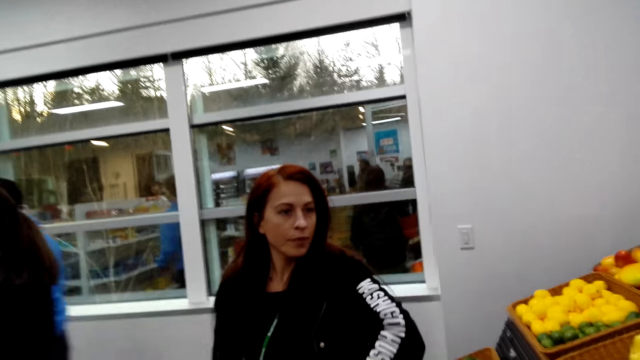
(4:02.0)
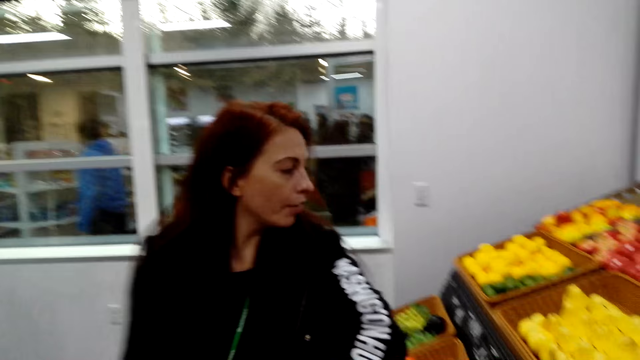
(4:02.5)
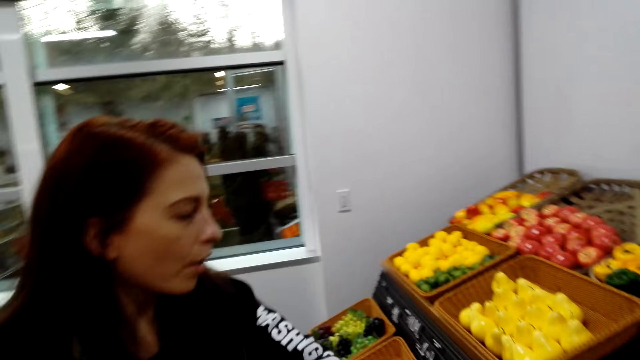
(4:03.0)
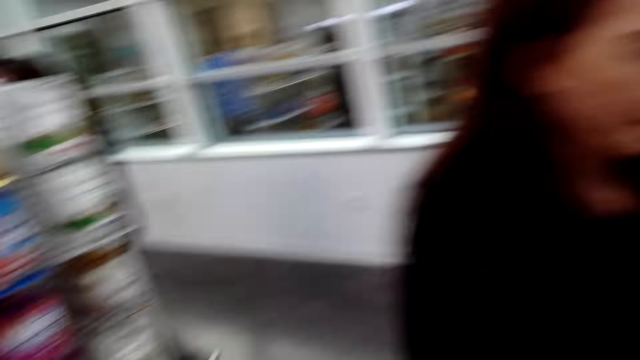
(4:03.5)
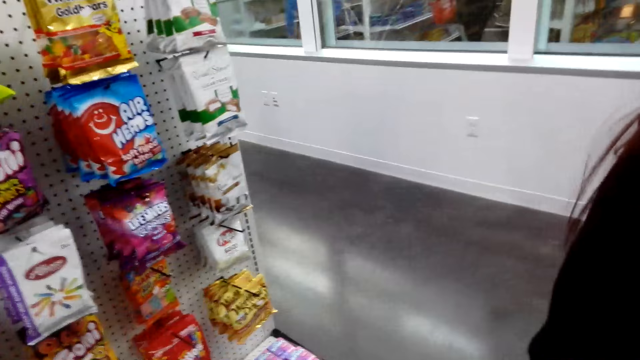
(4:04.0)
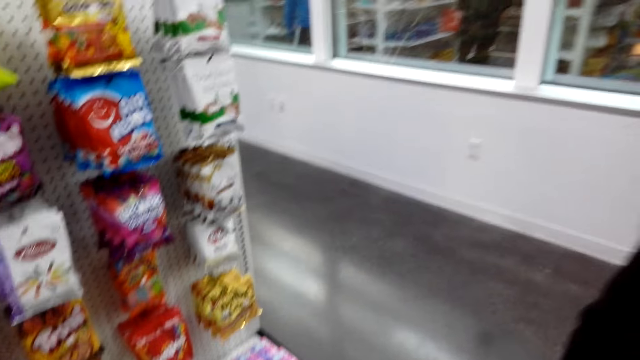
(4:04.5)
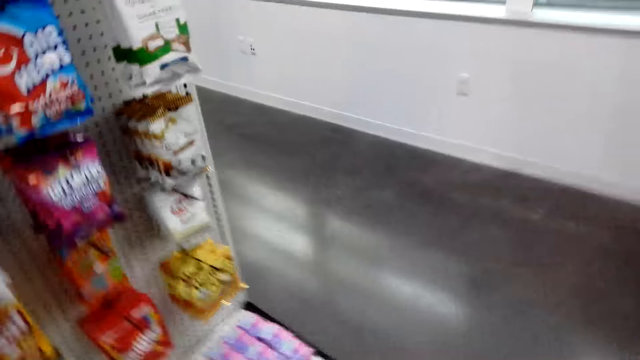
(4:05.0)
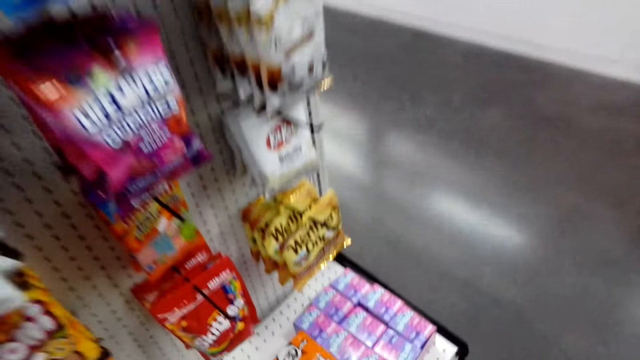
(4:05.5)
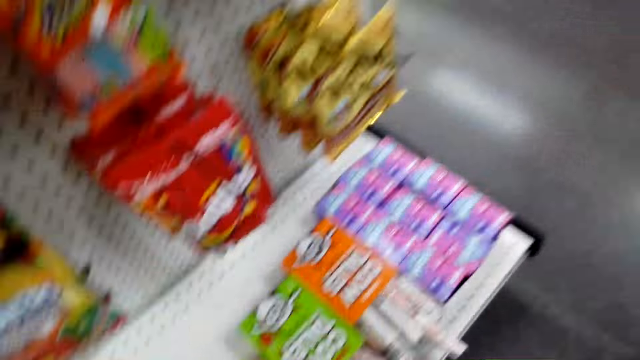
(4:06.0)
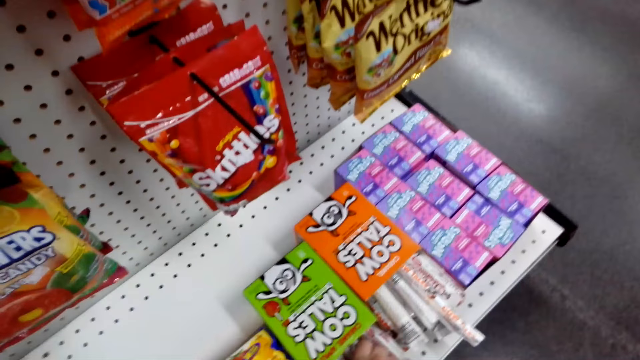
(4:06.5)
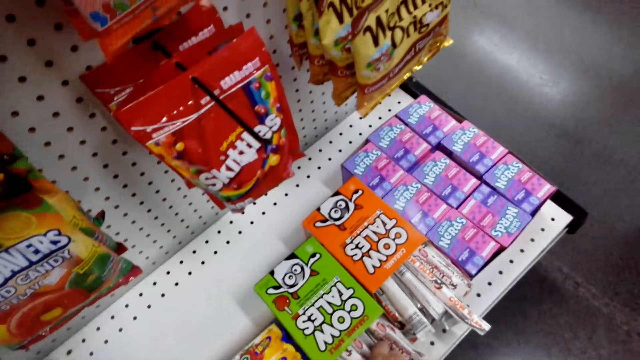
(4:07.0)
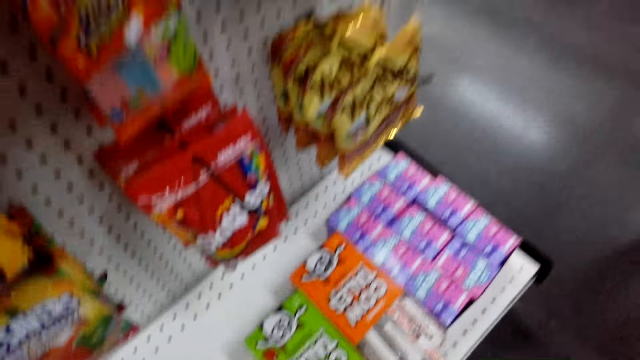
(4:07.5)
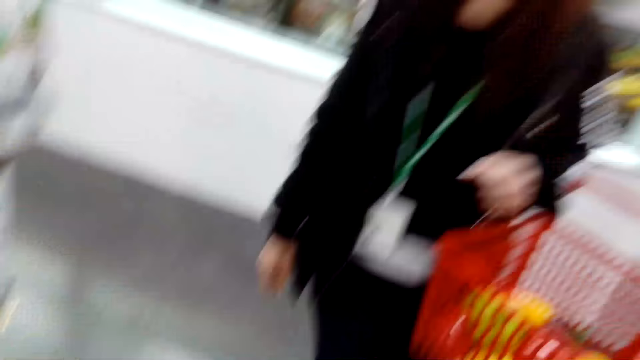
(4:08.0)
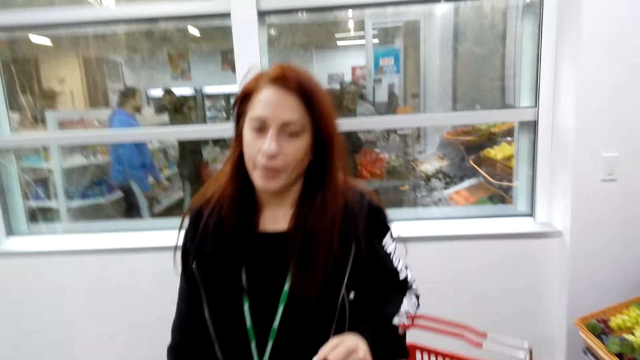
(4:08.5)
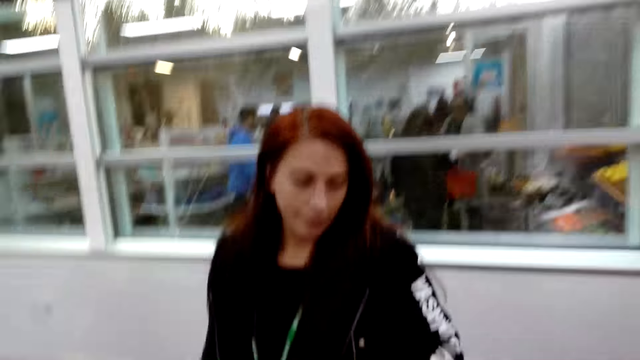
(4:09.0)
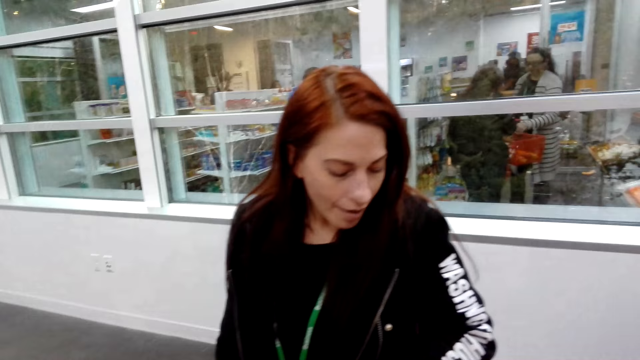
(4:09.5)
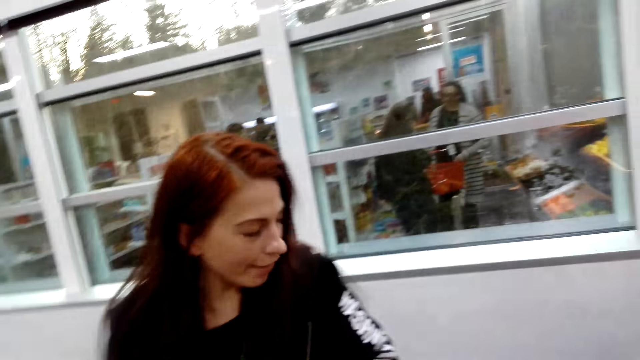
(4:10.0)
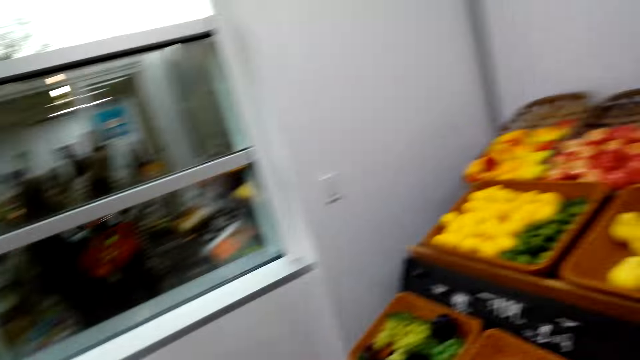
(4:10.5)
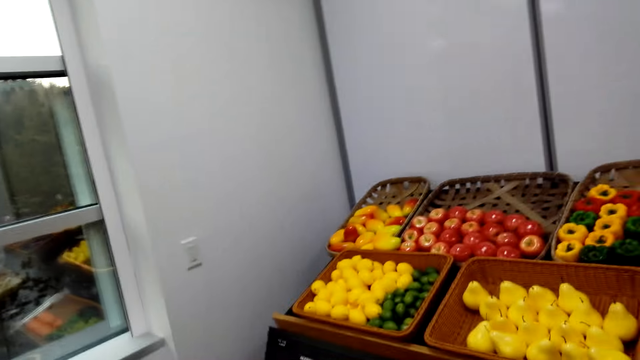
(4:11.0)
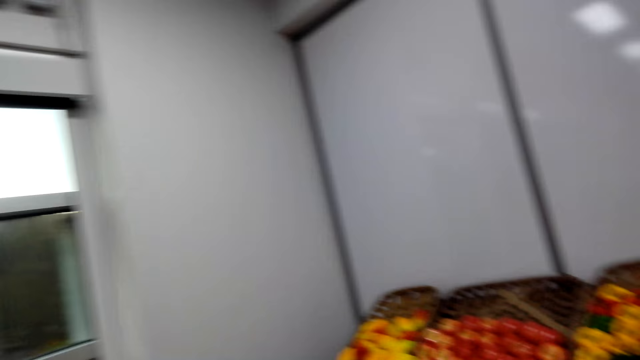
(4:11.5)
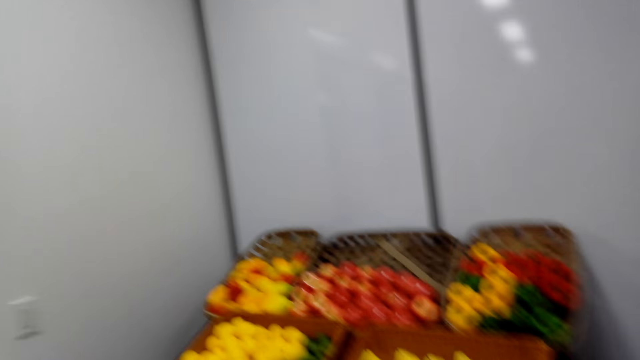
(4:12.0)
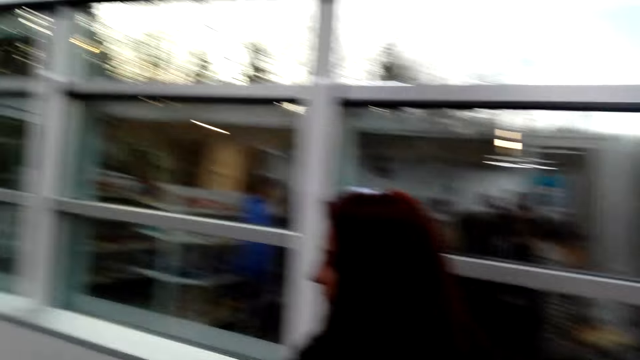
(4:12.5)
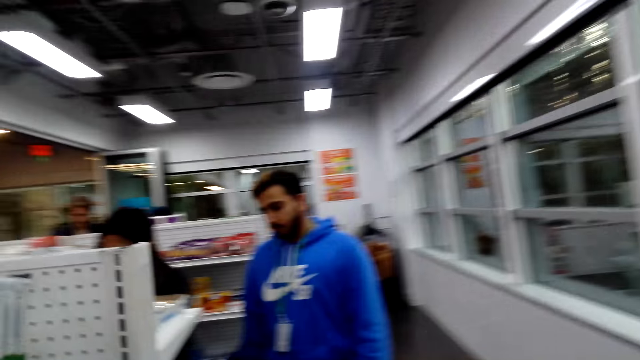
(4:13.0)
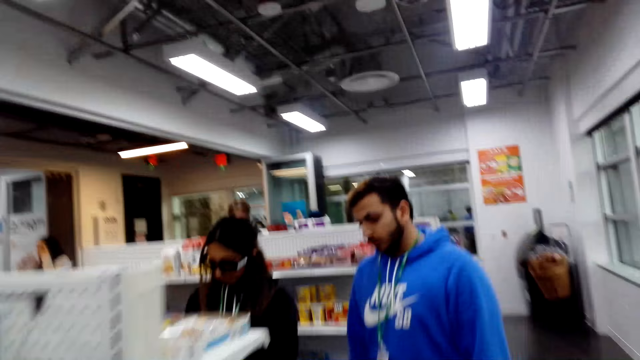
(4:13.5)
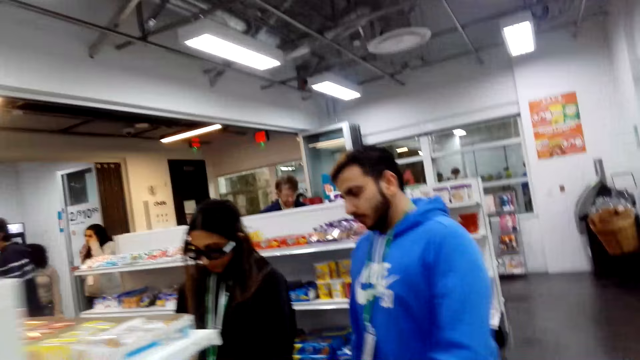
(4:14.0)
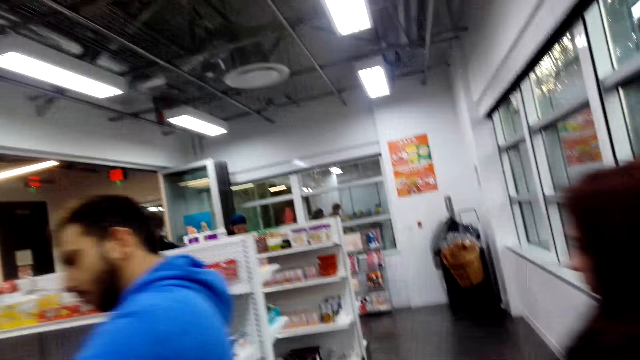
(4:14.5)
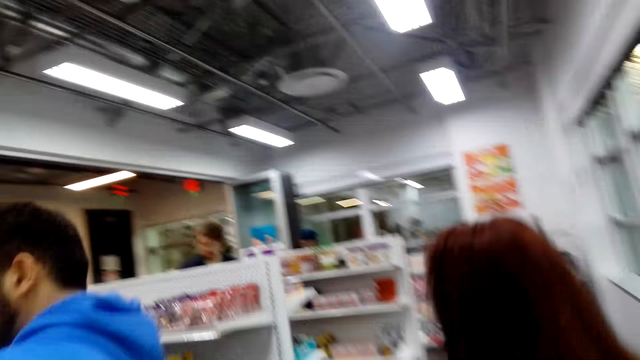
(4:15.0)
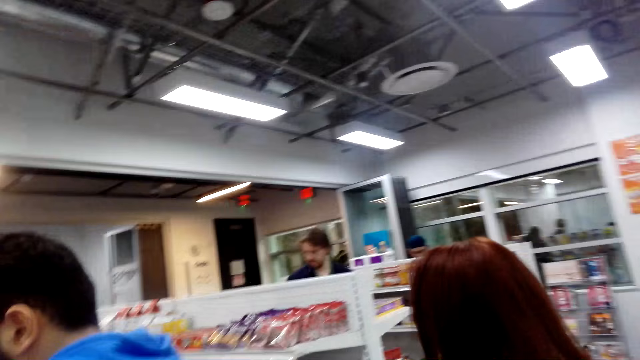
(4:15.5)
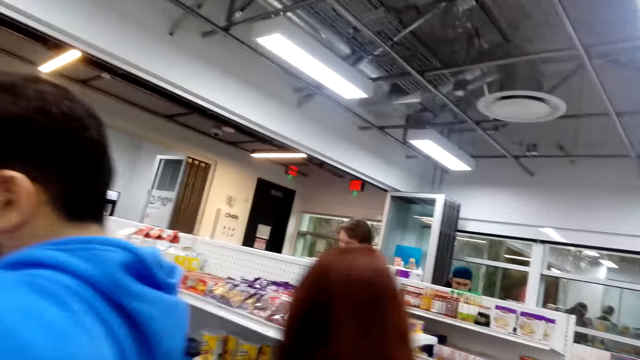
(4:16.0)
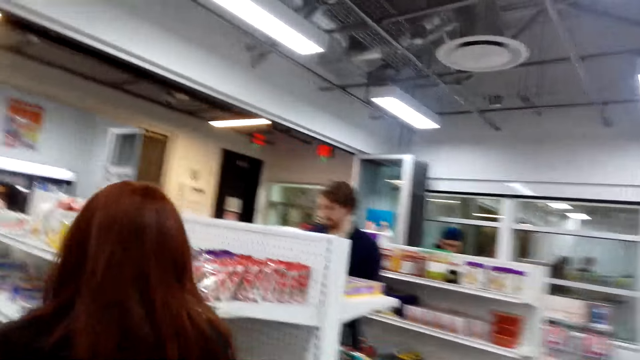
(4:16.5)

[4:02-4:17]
The woman looks at the camera wearer. The camera wearer looks at the sachets. They take candy from the shelf. They converse with the woman. They converse with the woman again. The woman holds a shopping basket. The camera wearer converses with the woman and gazes at the fruits on the basket. The woman walks to another aisle. The camera wearer walks to another aisle and converses with the woman.

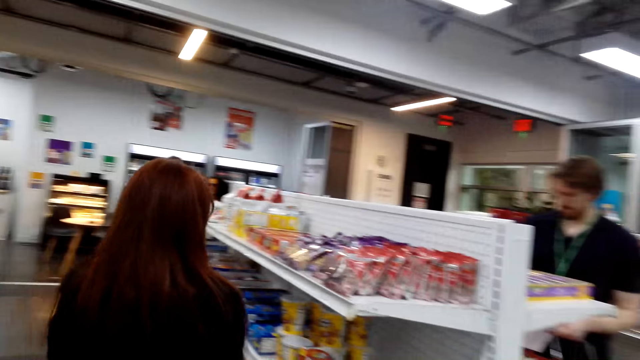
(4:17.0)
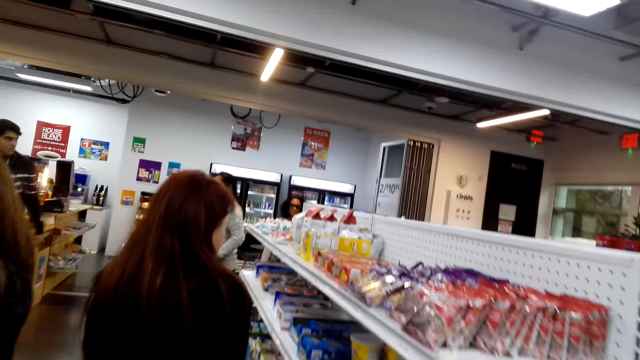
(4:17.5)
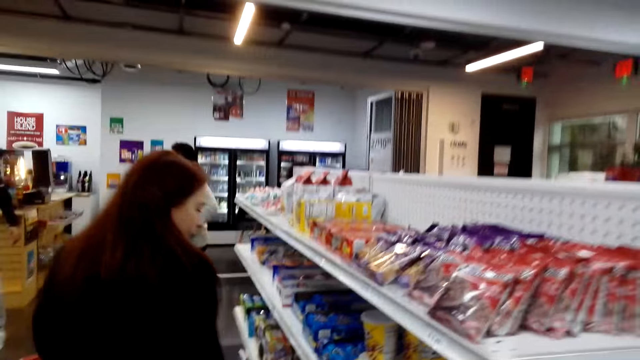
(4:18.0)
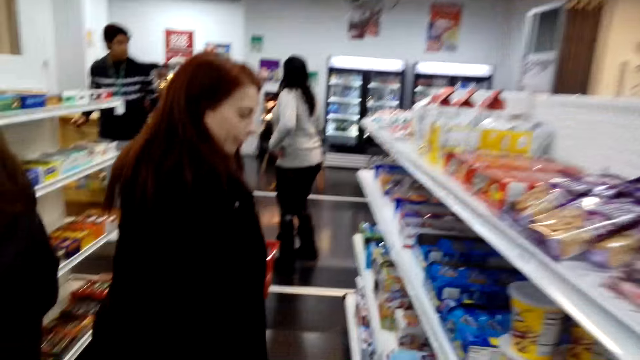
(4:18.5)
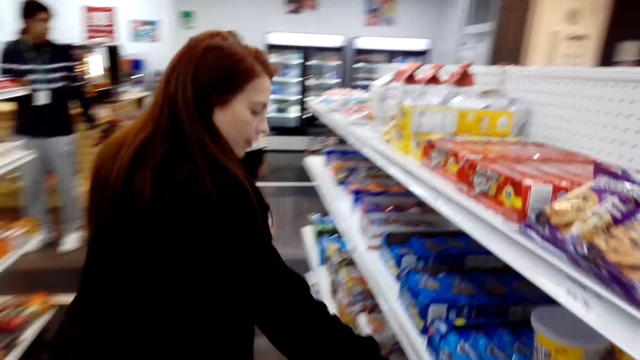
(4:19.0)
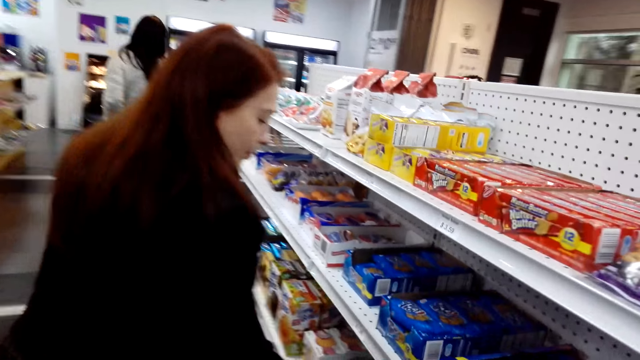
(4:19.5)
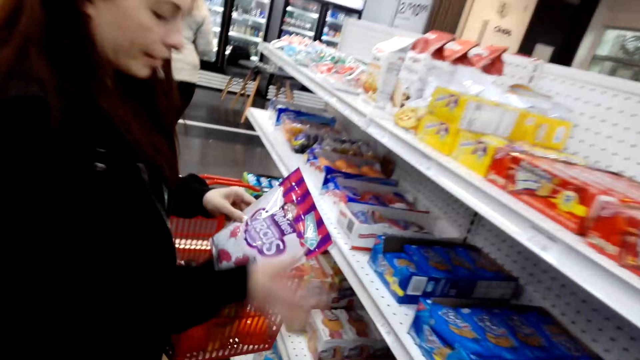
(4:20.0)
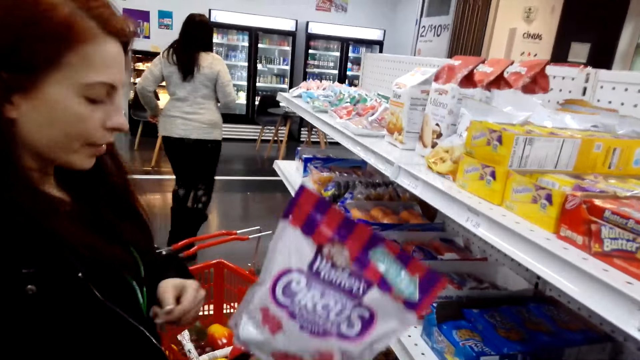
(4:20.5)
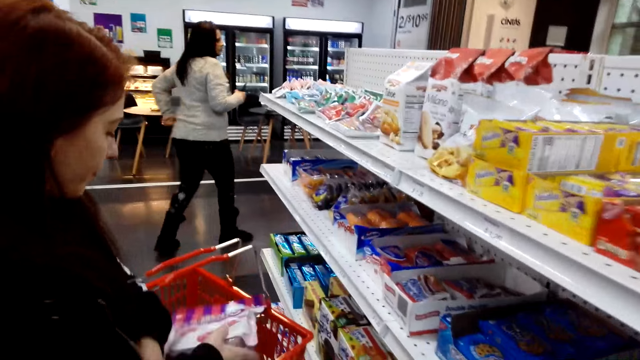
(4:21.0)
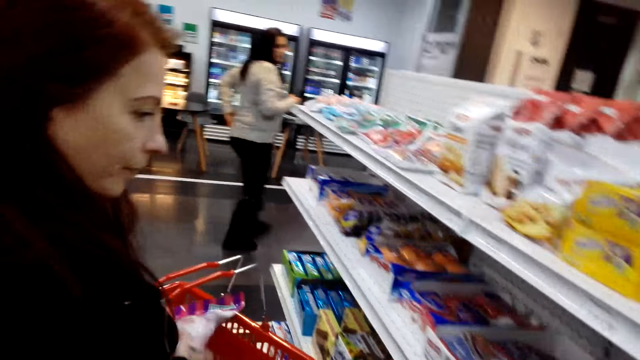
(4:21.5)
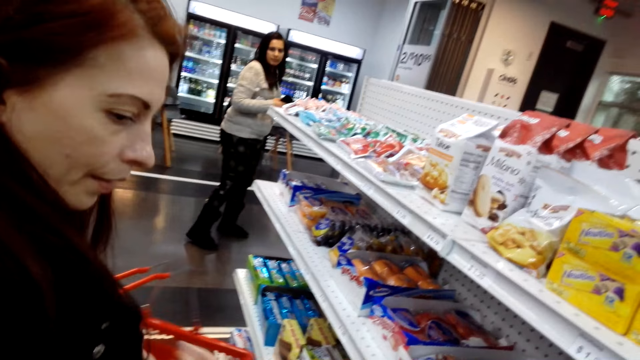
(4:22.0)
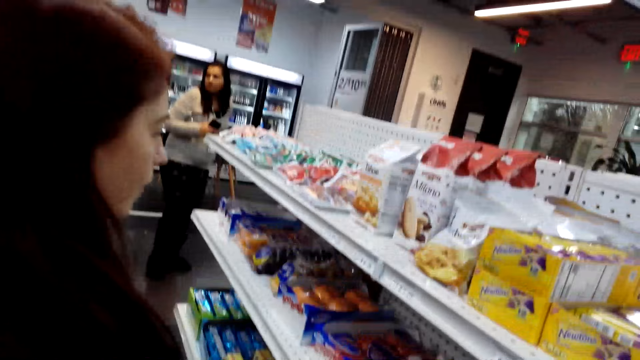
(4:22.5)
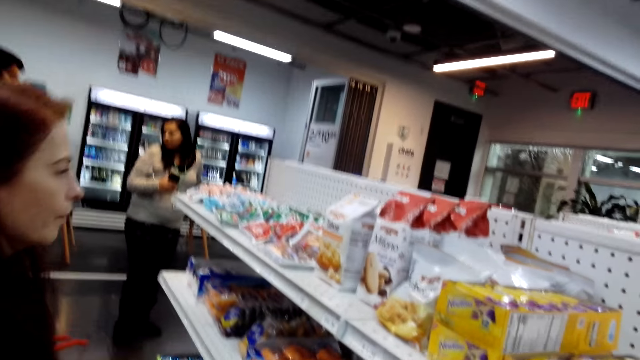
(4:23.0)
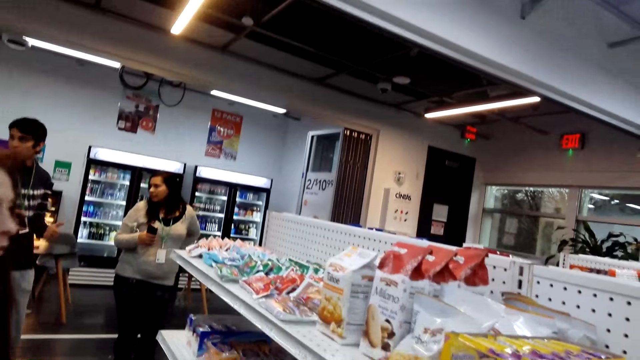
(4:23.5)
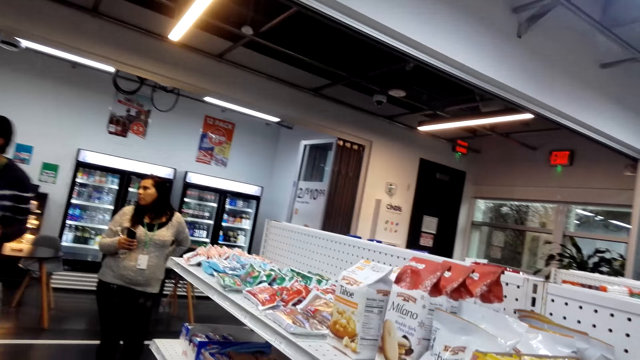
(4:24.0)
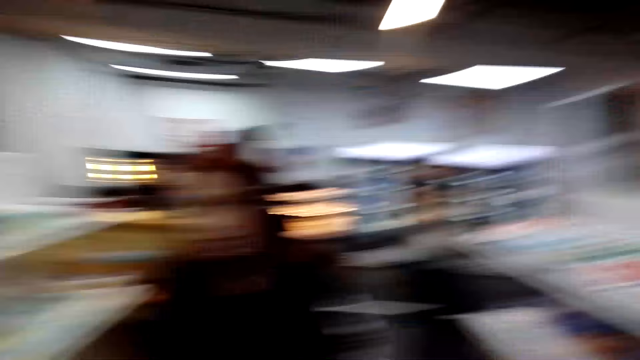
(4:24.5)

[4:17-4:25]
The woman picks a snack or sachet. The camera wearer converses with the woman. The woman holds the sachet and puts the sachet in the shopping basket.
